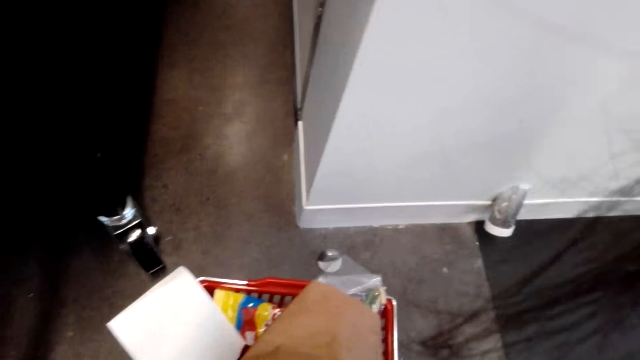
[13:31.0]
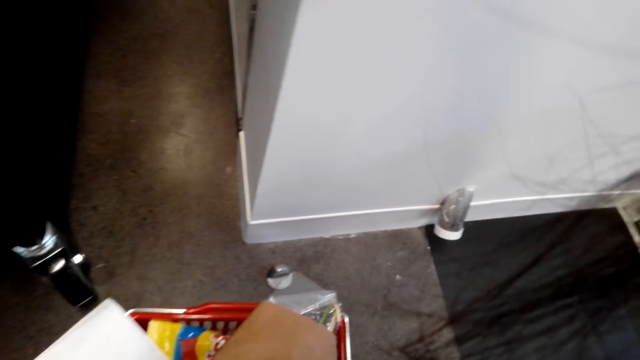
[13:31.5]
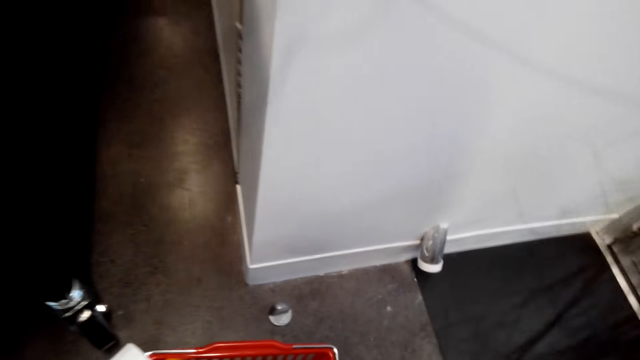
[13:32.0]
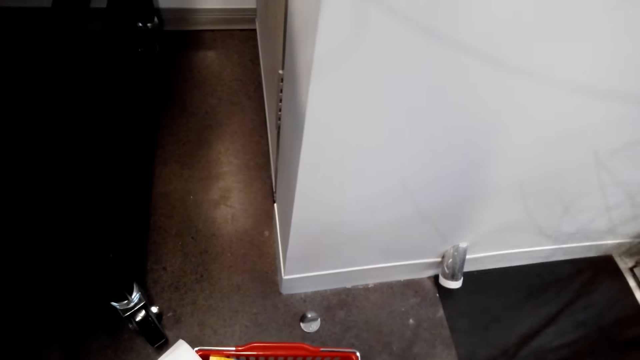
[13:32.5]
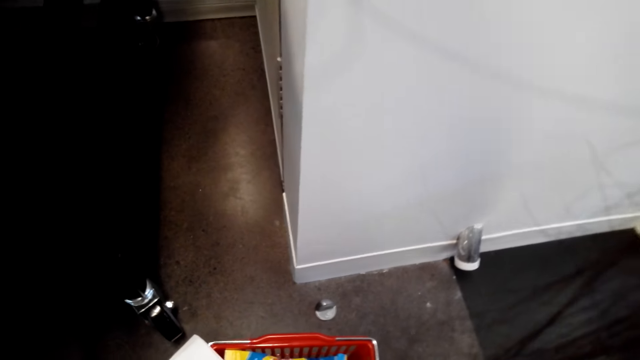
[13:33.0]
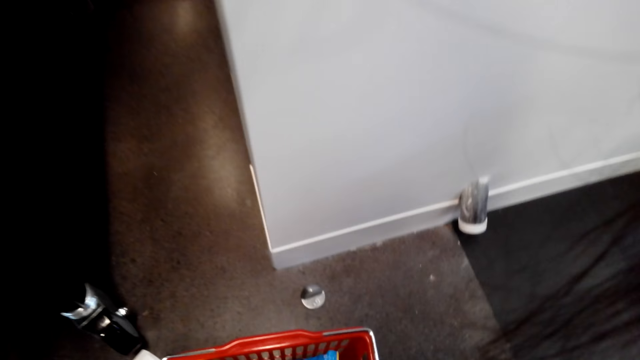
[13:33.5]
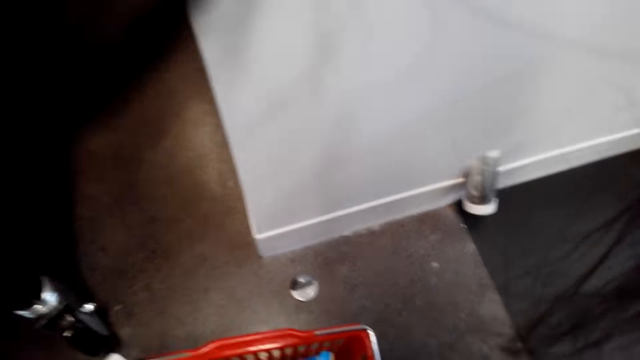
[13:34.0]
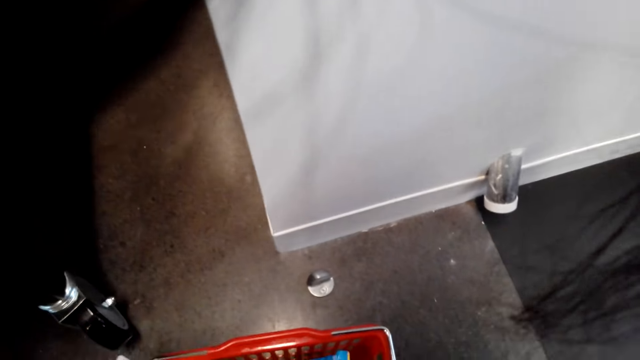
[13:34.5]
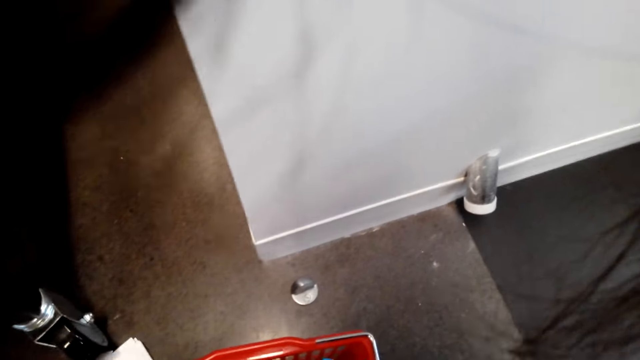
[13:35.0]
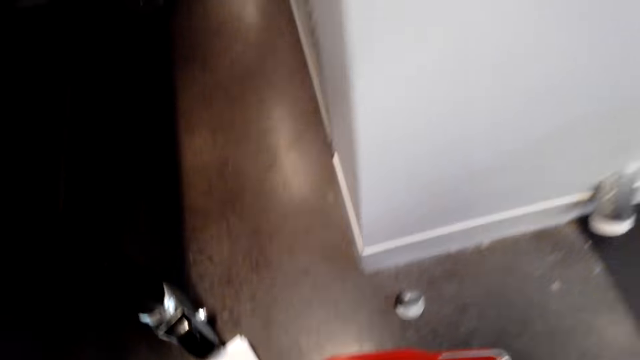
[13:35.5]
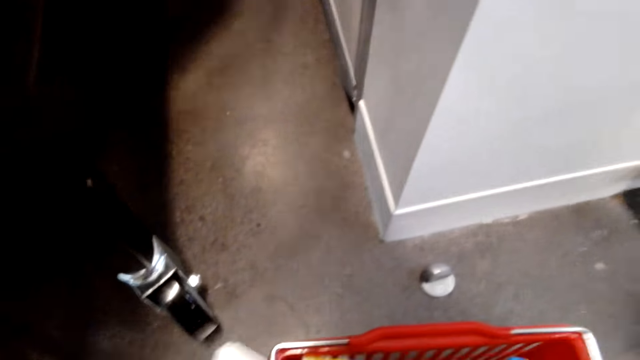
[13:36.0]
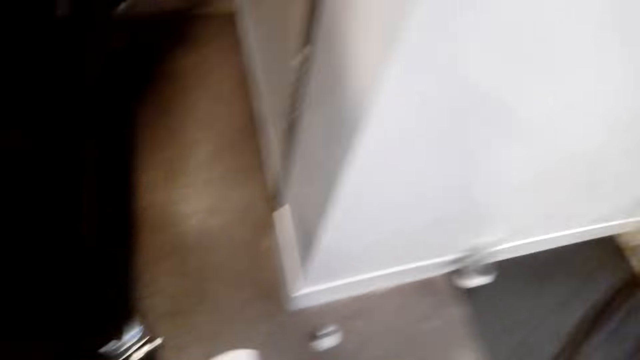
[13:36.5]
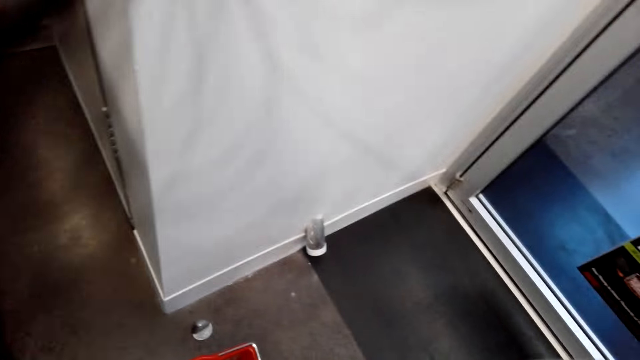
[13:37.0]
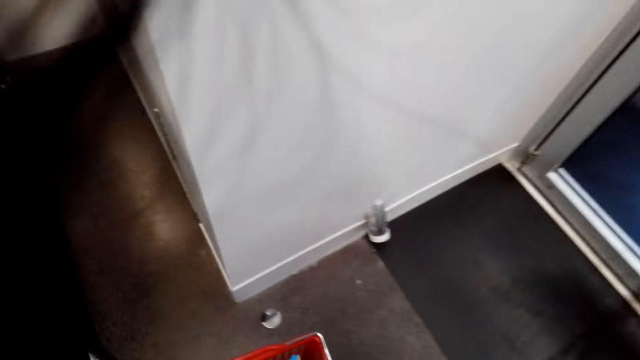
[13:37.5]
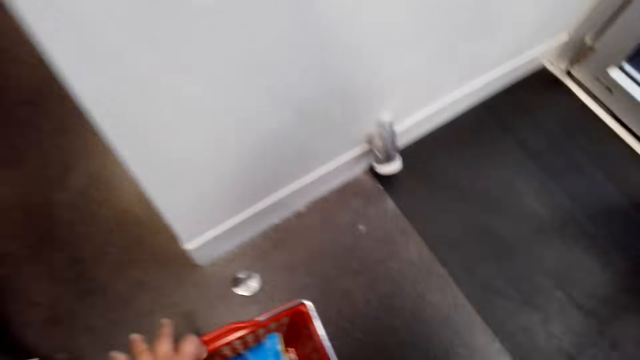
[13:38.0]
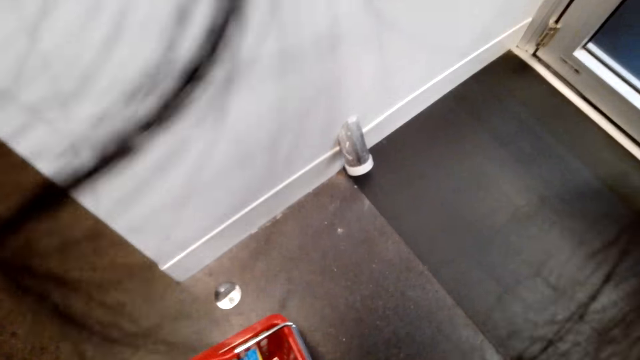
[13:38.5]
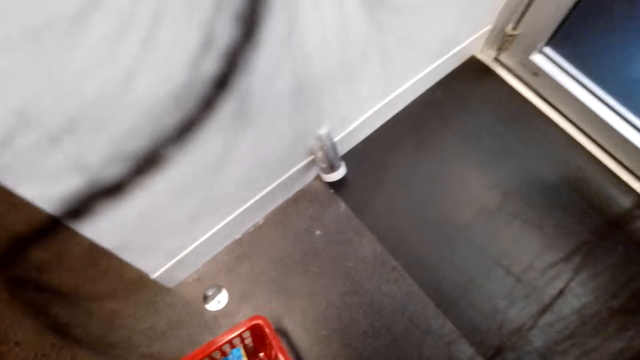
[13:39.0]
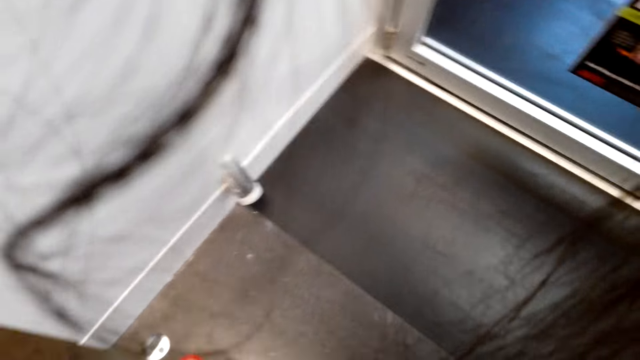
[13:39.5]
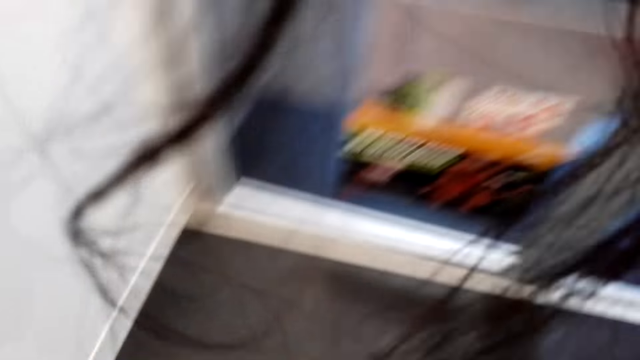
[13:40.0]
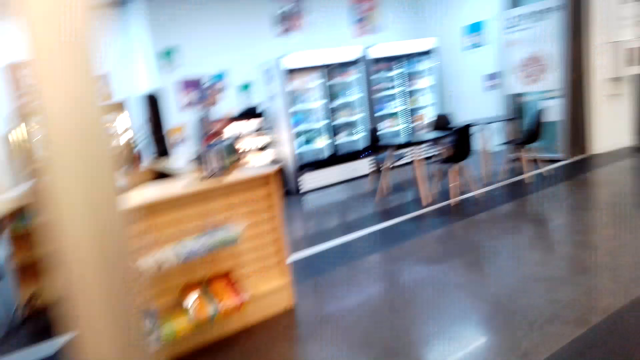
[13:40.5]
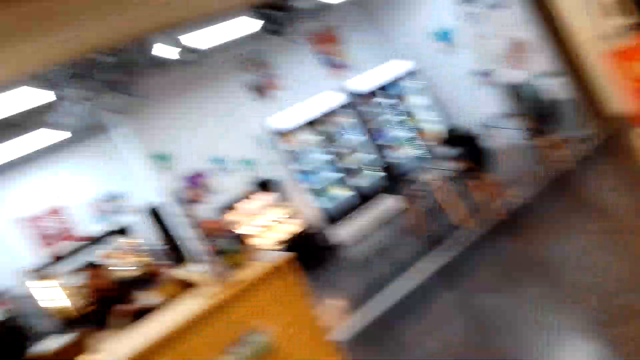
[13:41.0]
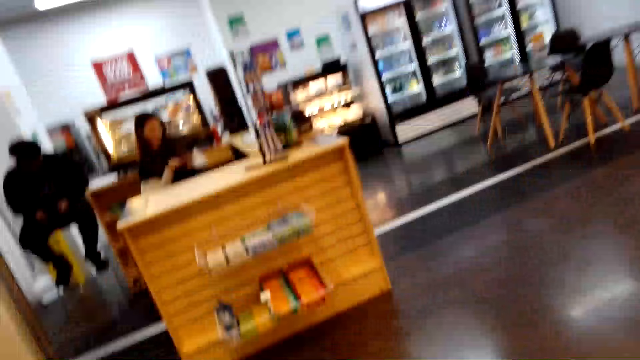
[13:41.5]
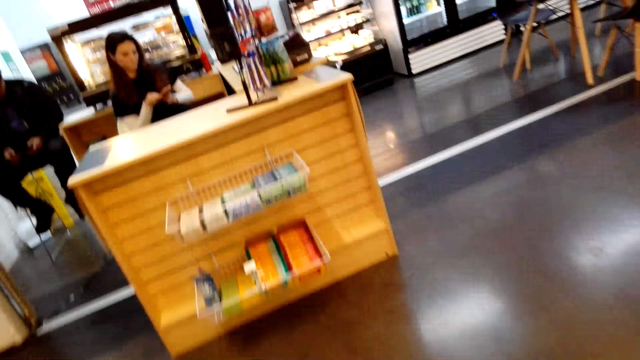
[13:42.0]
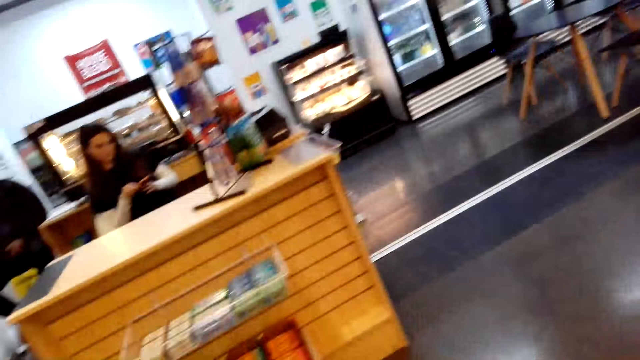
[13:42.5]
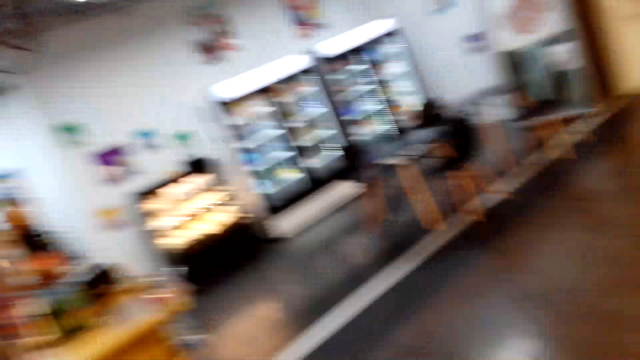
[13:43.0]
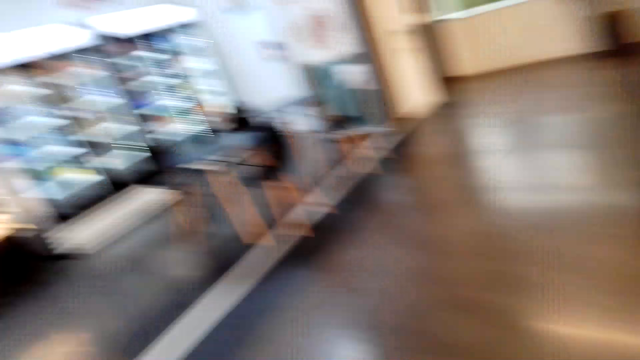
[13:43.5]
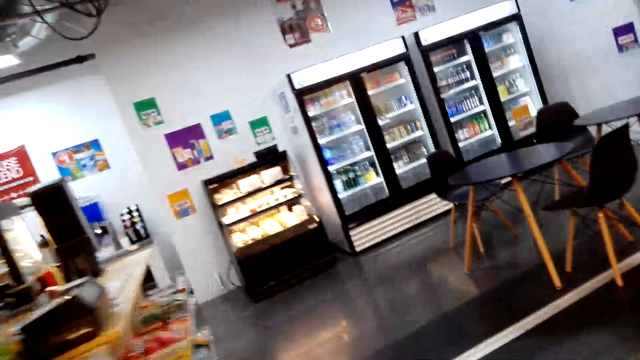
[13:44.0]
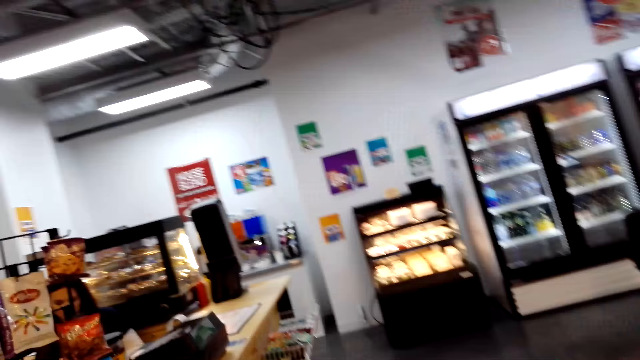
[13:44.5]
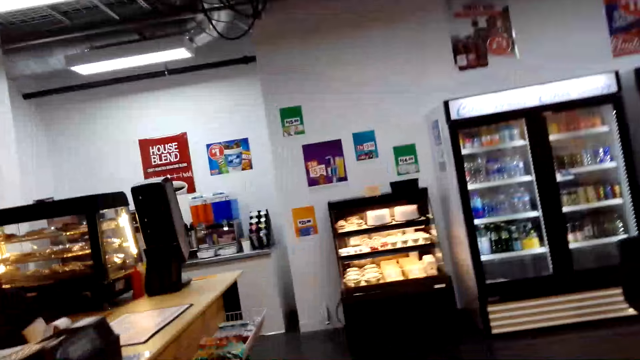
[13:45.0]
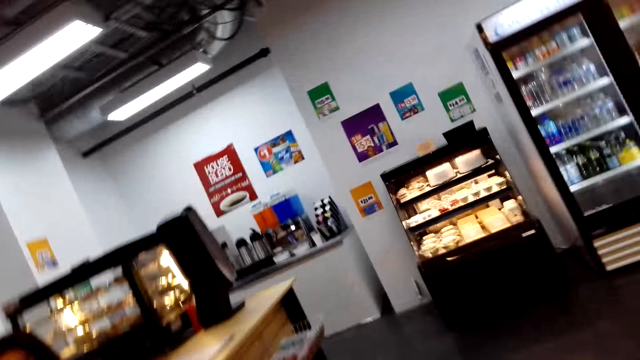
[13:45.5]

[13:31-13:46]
The camera wearer picks an envelope. They pick a paper. They pick a shopping basket. They walk towards the counter.

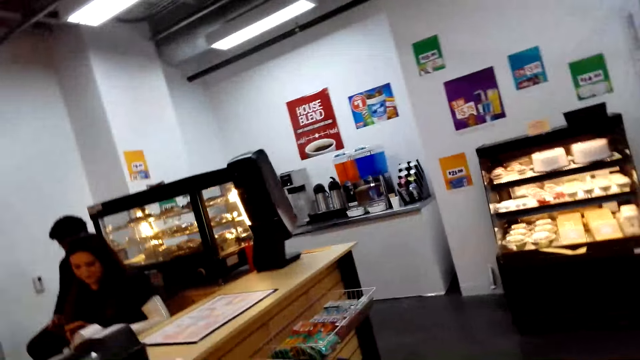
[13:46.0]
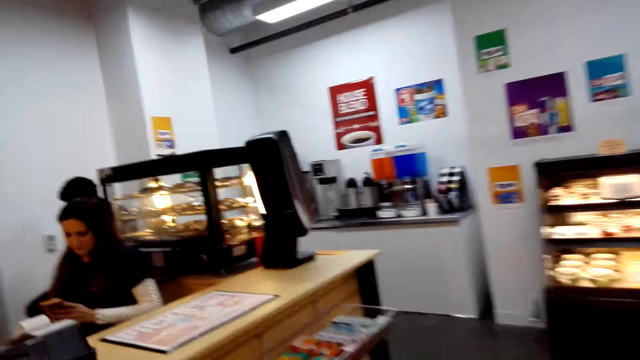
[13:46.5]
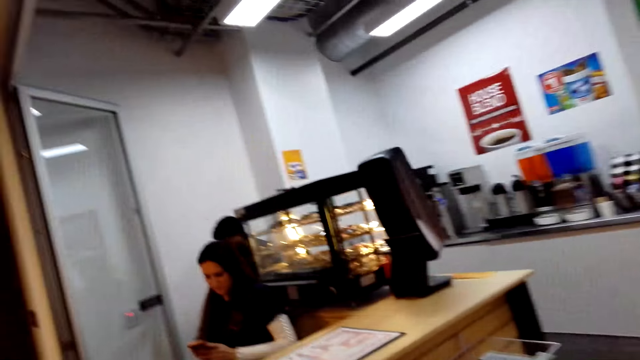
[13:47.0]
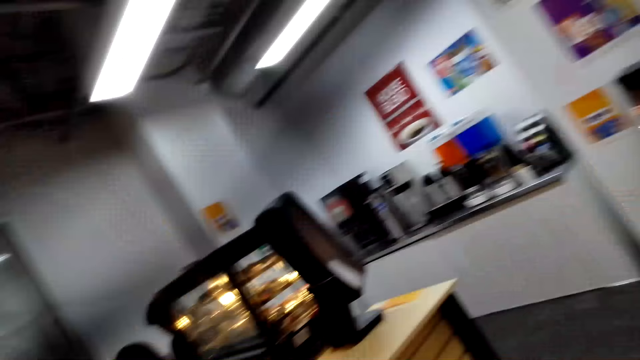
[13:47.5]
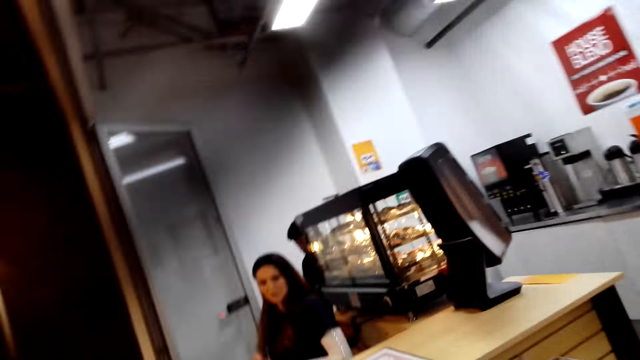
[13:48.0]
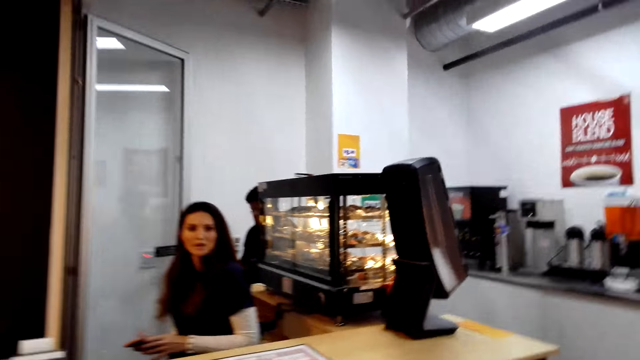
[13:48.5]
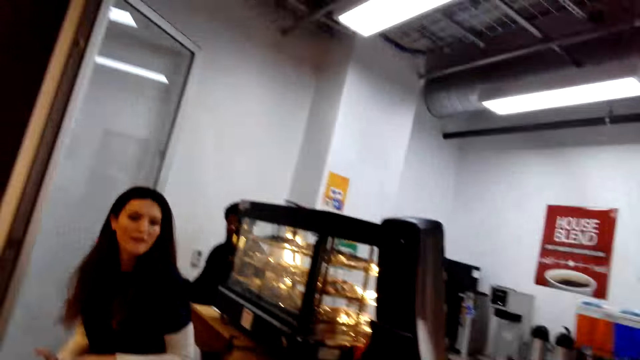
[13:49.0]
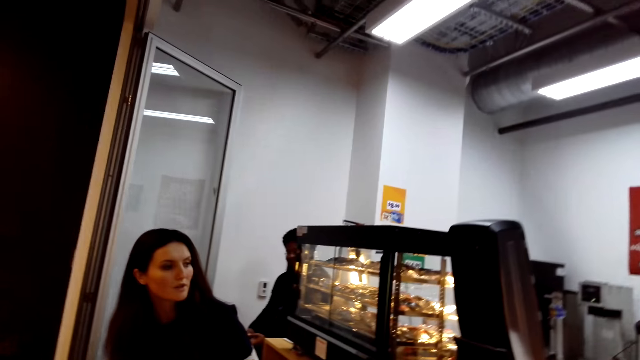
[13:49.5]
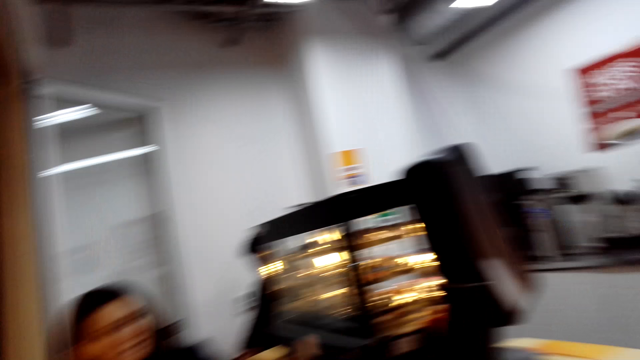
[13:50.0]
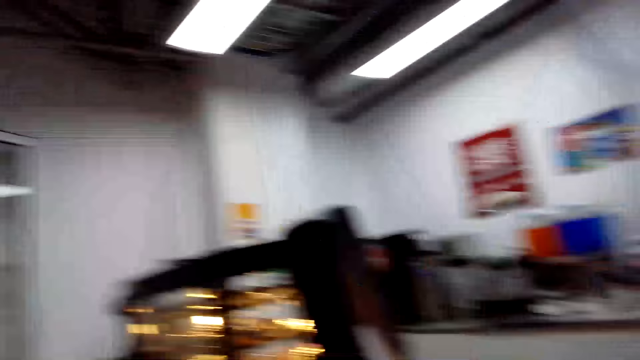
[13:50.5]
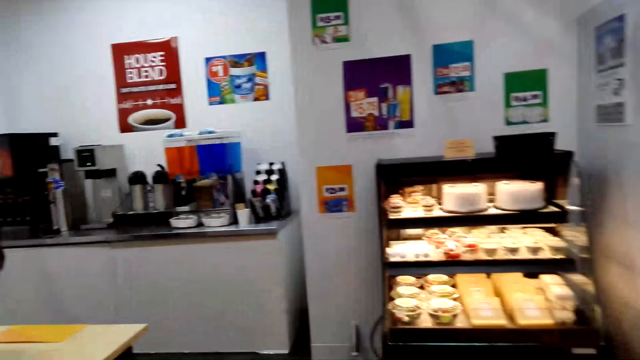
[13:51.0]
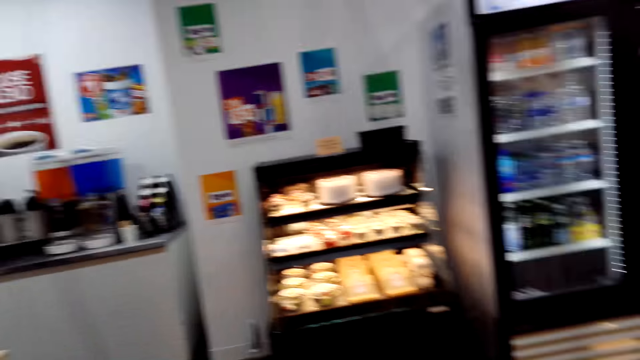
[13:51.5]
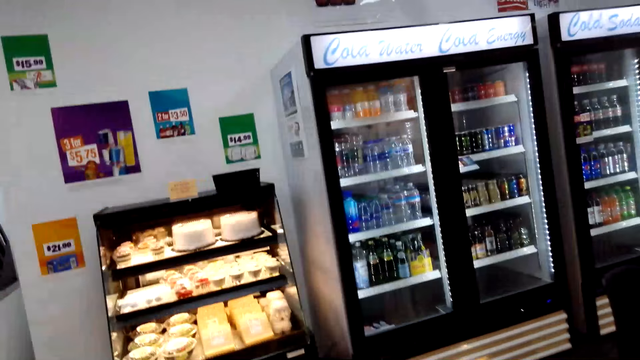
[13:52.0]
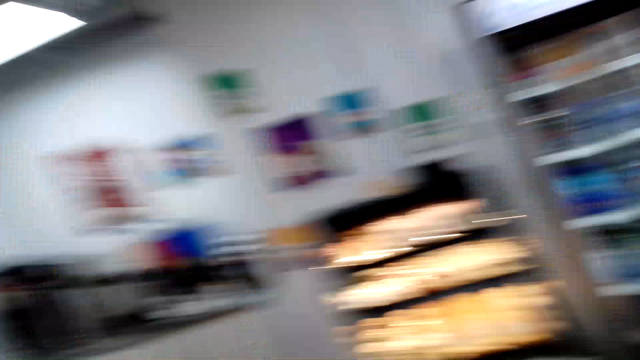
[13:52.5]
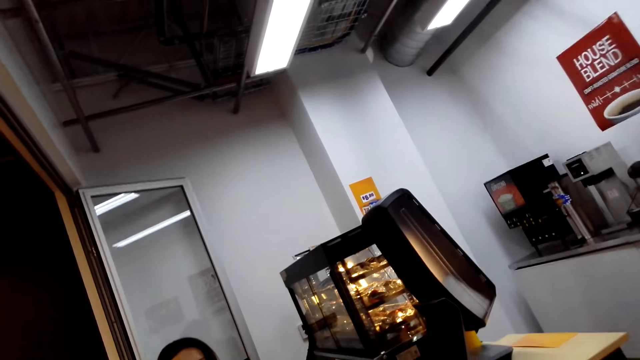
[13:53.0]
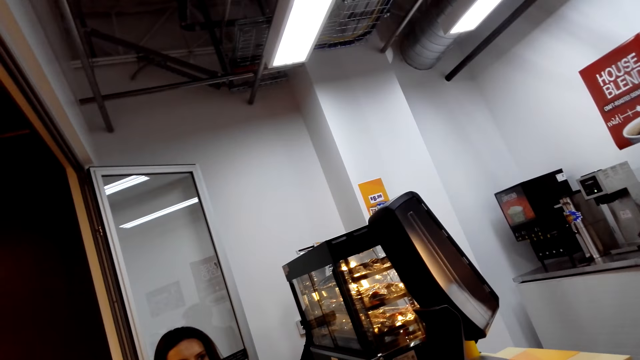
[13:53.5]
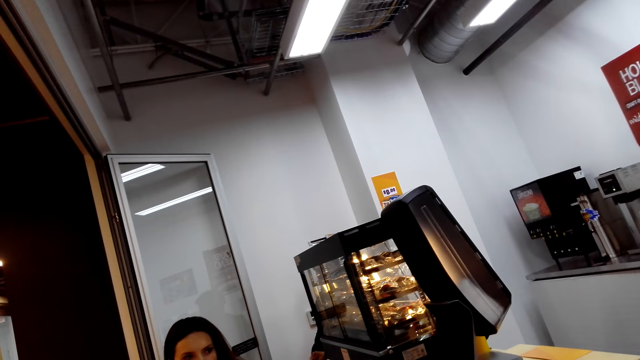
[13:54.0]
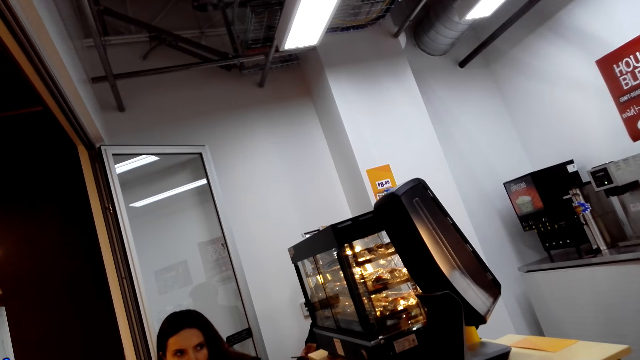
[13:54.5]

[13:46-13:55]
A cashier speaks to the camera wearer.
